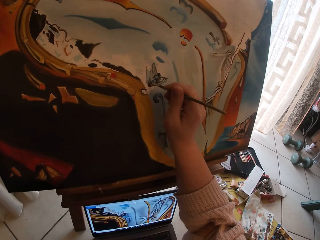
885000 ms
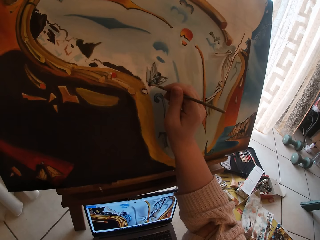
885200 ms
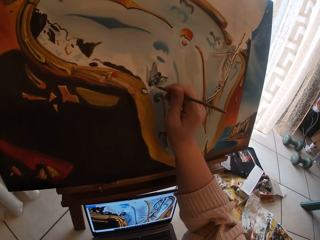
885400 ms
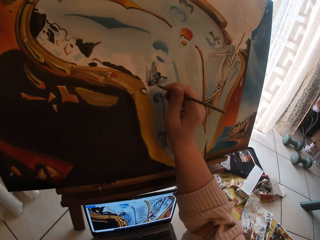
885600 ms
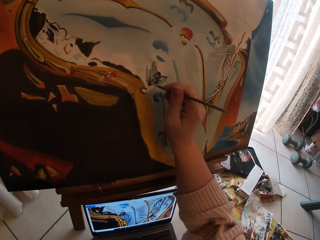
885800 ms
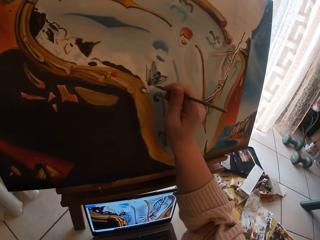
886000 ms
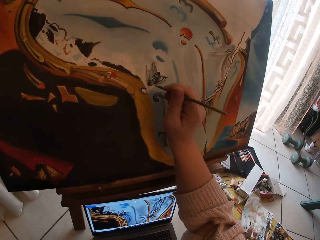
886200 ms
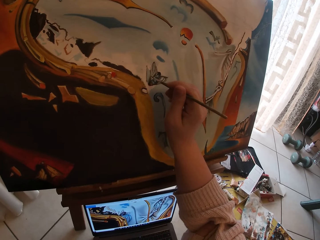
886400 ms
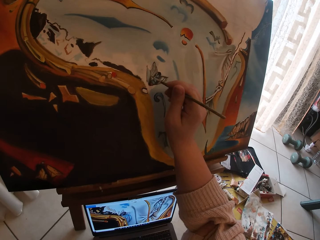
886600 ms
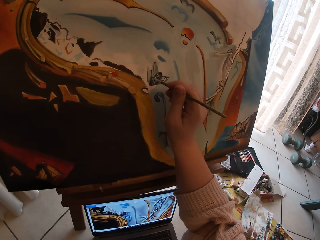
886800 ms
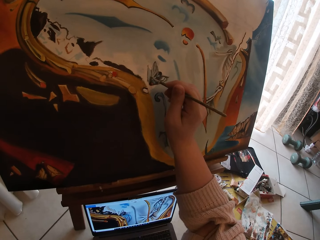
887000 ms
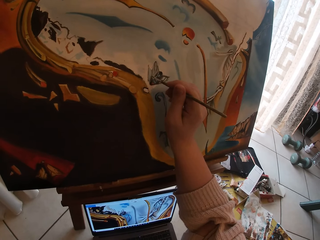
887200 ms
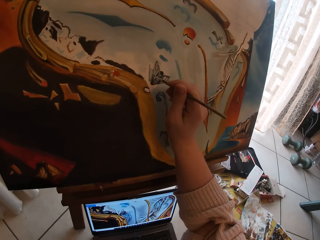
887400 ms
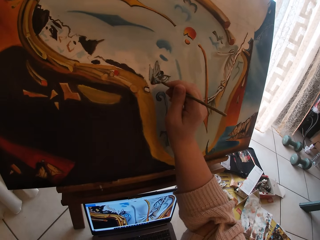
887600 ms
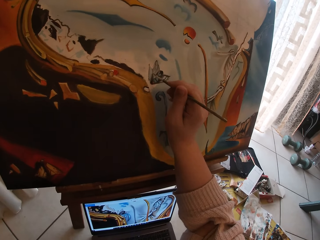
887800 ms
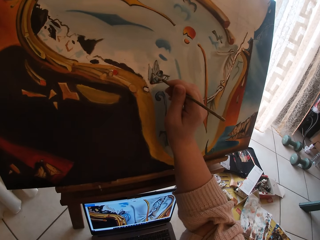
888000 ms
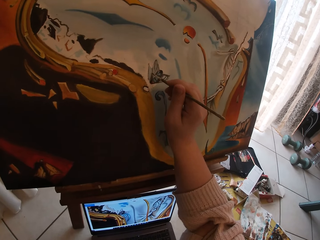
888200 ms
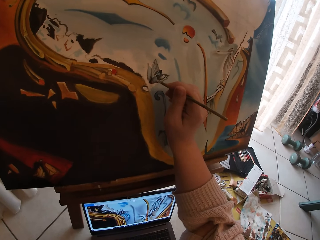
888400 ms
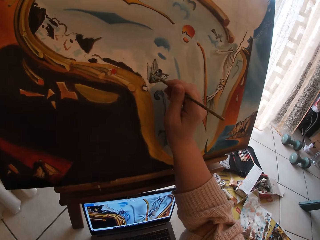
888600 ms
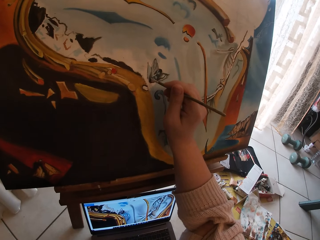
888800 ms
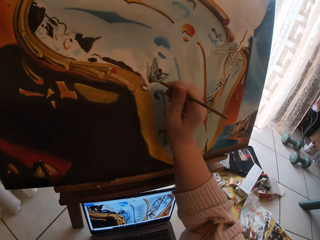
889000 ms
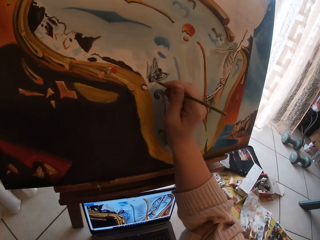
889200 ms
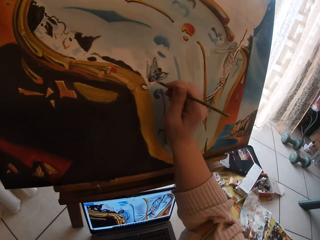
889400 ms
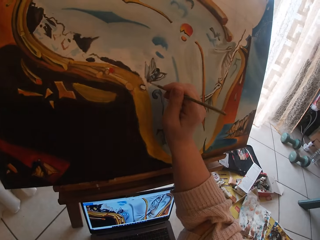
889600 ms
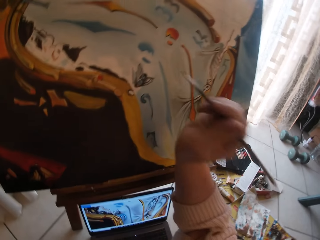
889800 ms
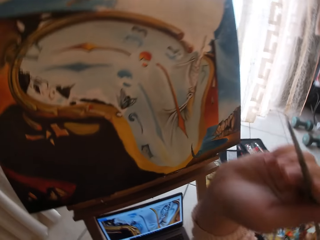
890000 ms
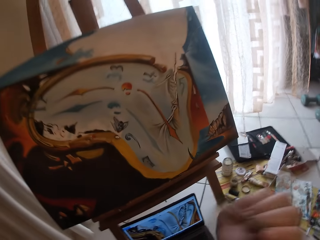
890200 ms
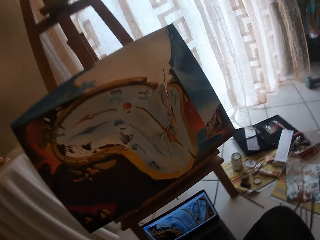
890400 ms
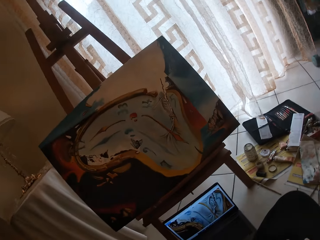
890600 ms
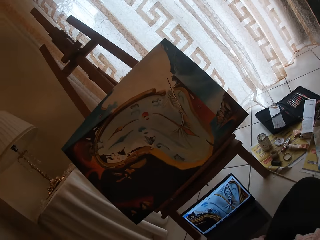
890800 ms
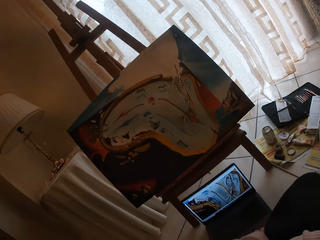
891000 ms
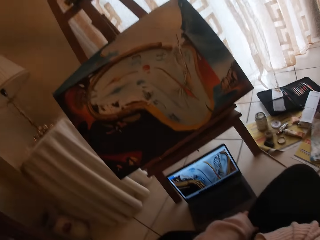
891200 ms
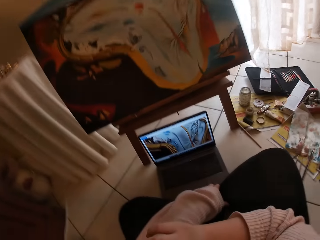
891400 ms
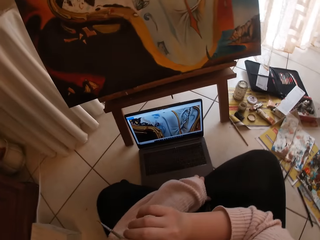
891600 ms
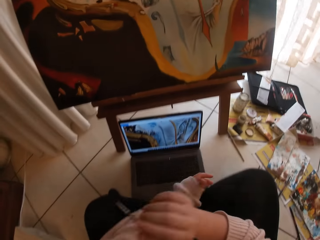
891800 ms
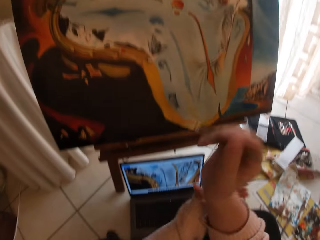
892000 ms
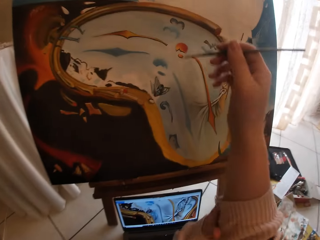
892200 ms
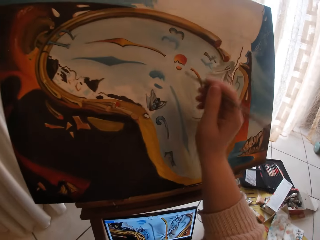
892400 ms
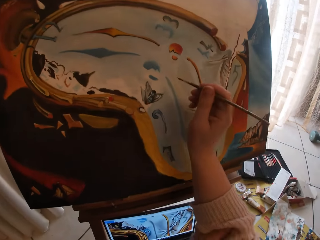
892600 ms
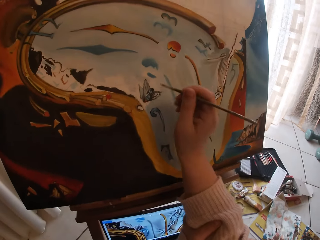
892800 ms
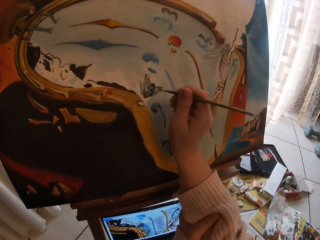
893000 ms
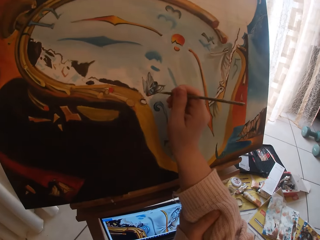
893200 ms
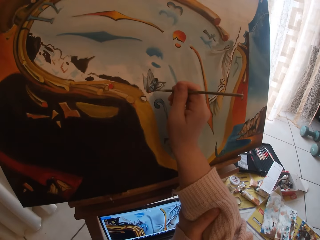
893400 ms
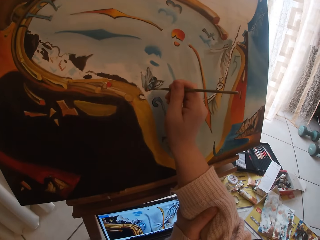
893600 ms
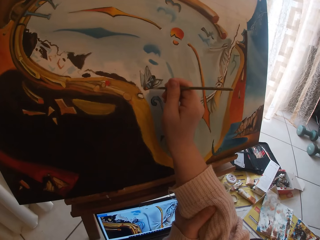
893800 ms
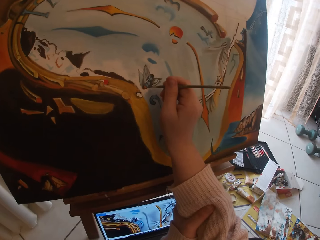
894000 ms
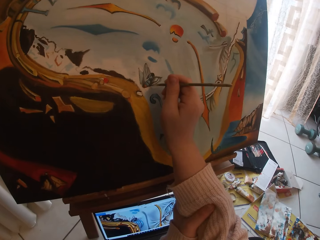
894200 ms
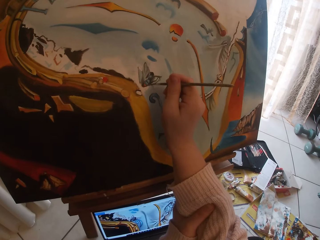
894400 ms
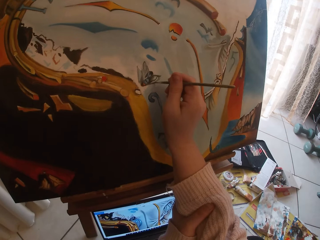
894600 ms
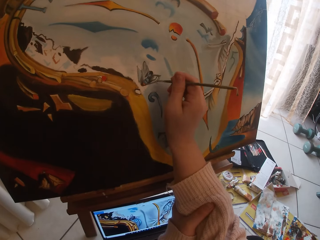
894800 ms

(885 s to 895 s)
The camera wearer draws on the drawing board.

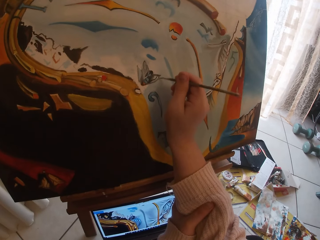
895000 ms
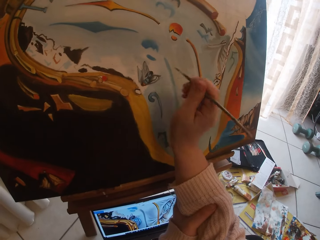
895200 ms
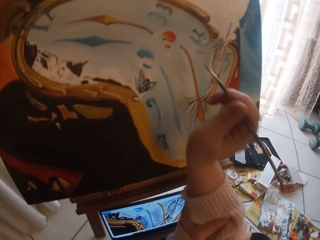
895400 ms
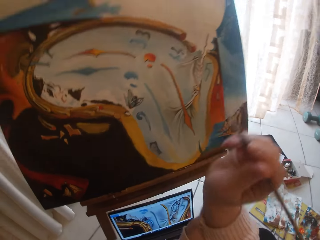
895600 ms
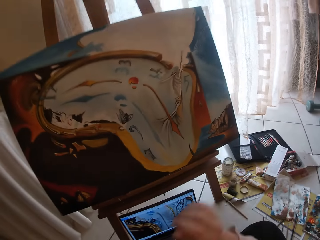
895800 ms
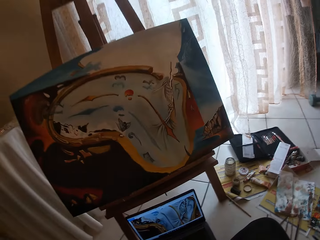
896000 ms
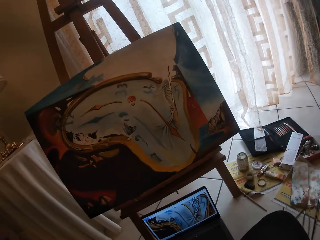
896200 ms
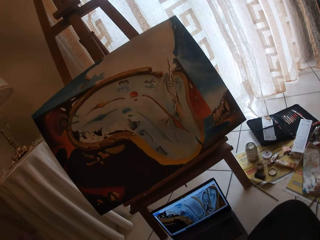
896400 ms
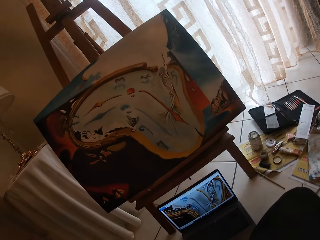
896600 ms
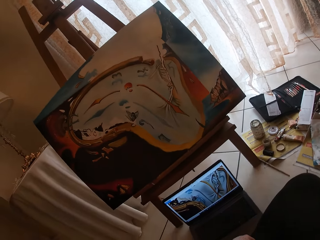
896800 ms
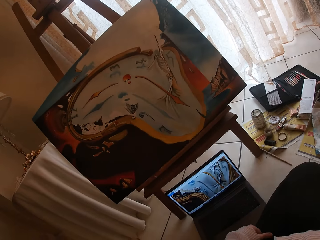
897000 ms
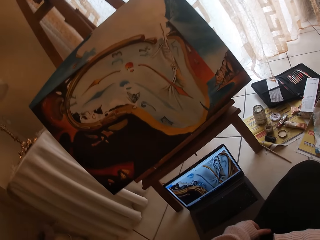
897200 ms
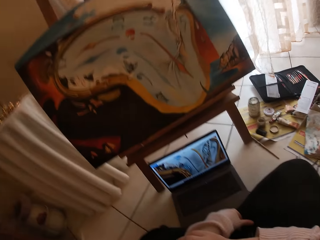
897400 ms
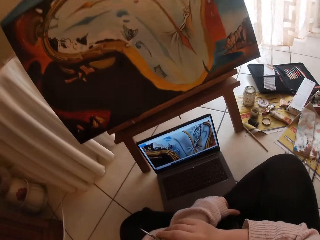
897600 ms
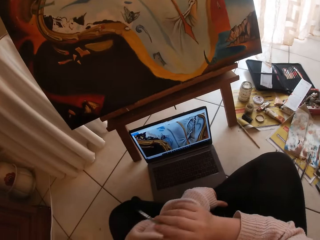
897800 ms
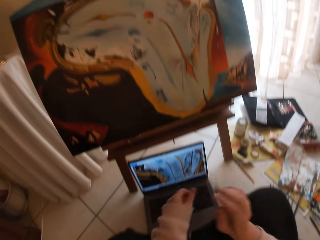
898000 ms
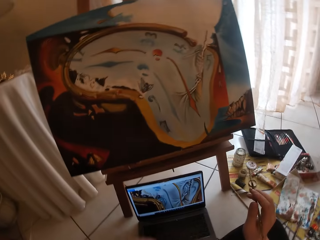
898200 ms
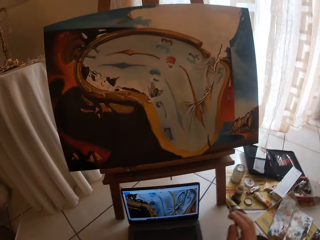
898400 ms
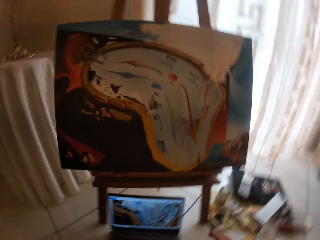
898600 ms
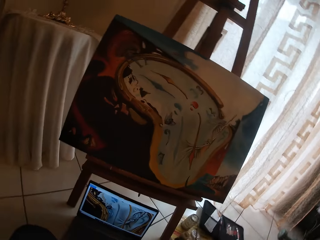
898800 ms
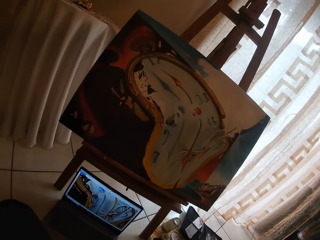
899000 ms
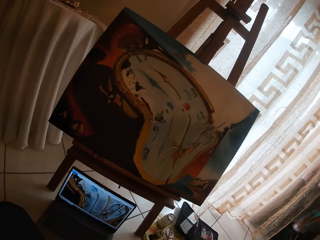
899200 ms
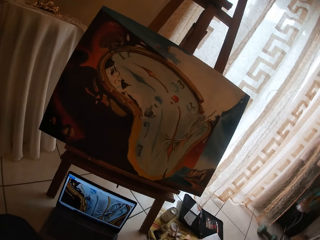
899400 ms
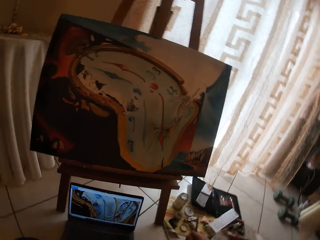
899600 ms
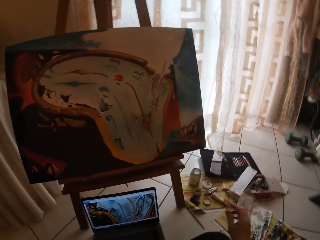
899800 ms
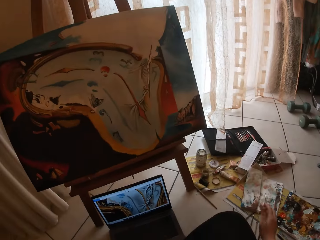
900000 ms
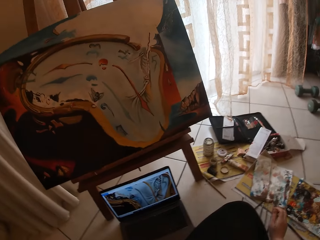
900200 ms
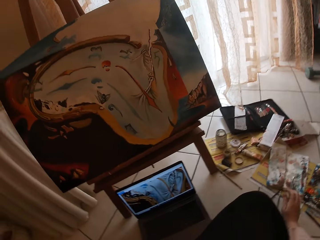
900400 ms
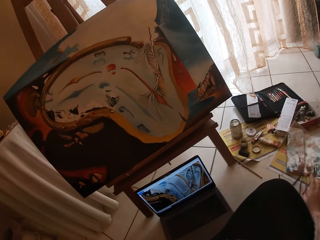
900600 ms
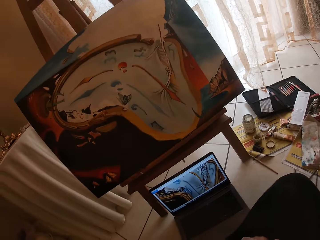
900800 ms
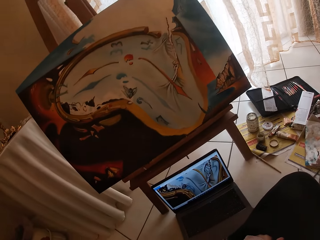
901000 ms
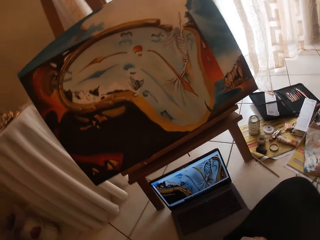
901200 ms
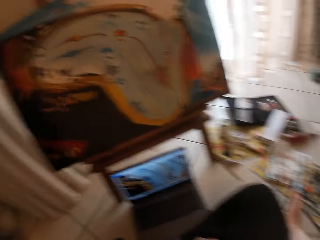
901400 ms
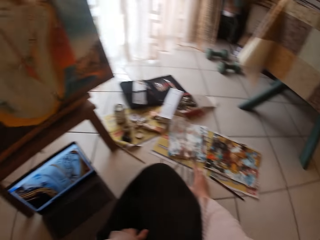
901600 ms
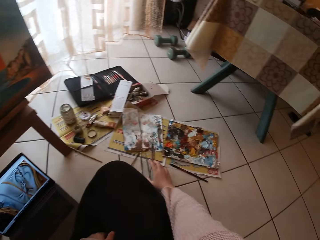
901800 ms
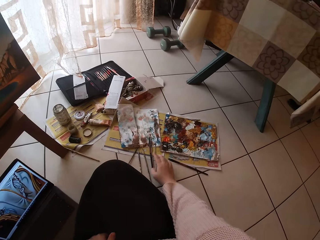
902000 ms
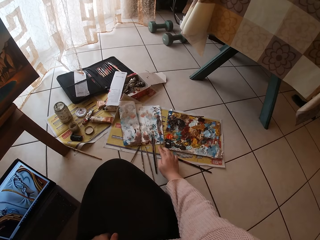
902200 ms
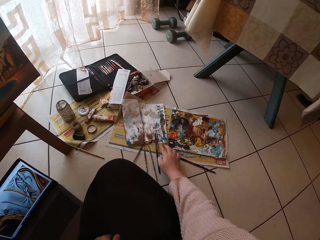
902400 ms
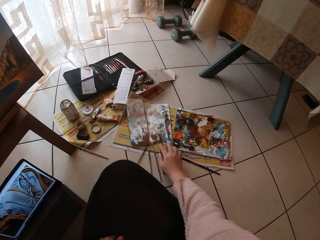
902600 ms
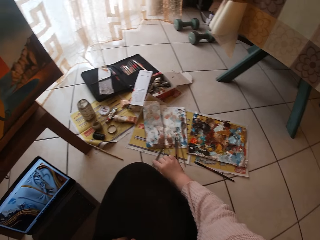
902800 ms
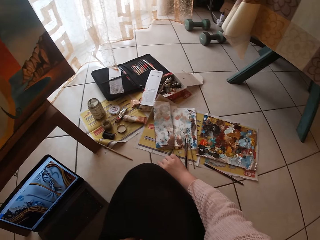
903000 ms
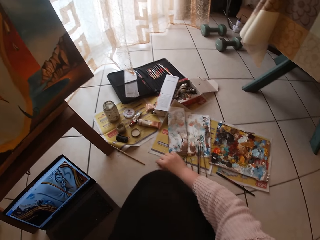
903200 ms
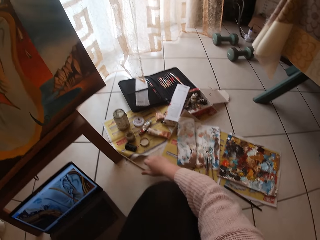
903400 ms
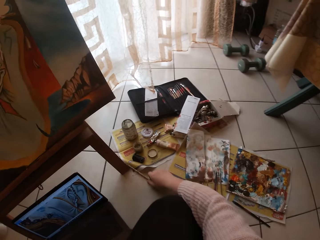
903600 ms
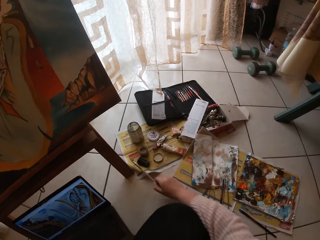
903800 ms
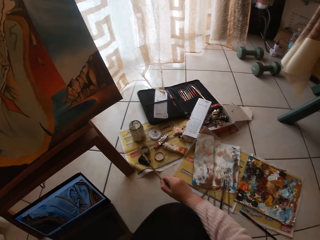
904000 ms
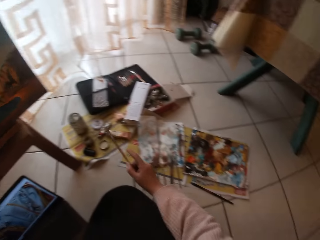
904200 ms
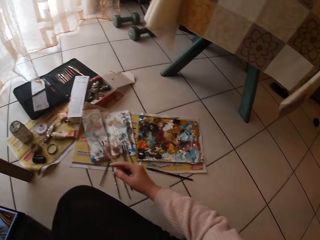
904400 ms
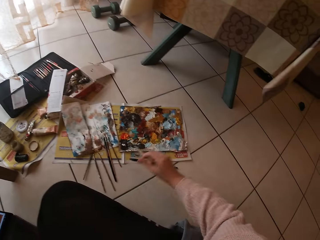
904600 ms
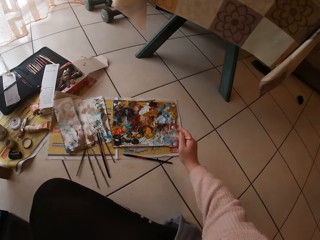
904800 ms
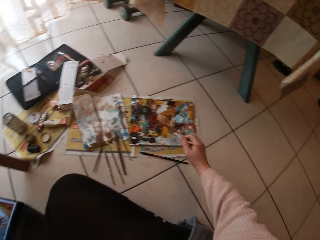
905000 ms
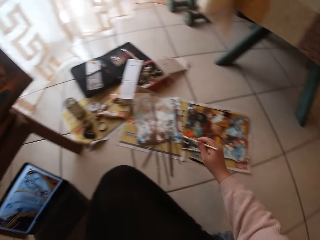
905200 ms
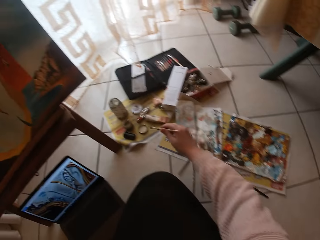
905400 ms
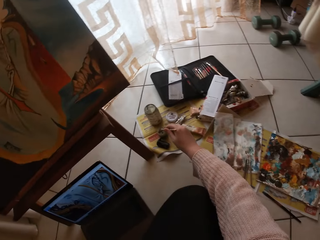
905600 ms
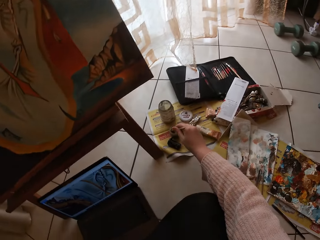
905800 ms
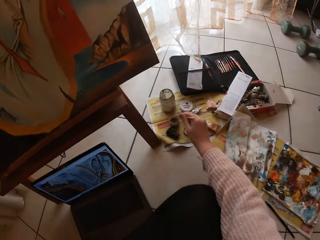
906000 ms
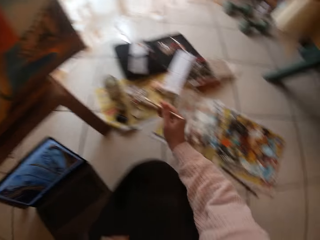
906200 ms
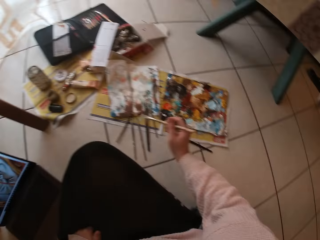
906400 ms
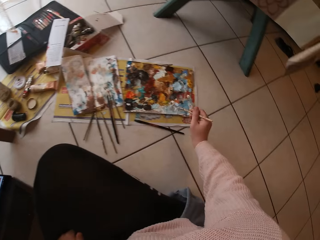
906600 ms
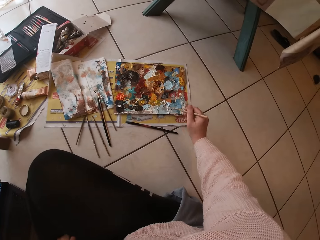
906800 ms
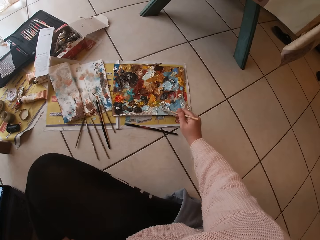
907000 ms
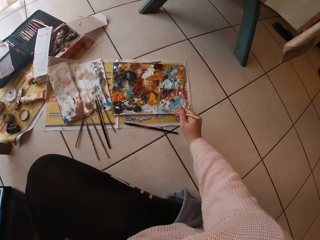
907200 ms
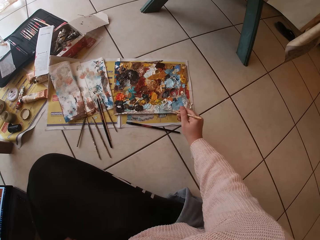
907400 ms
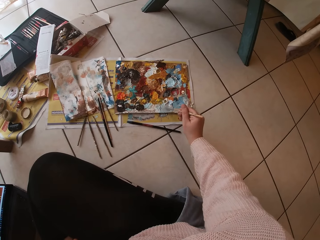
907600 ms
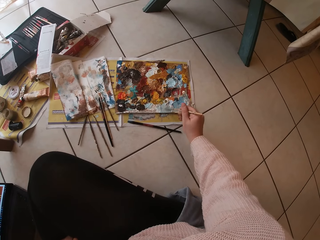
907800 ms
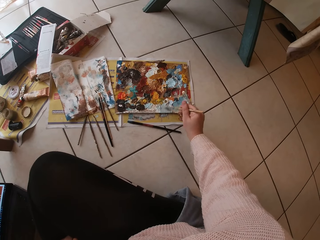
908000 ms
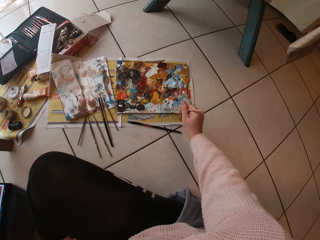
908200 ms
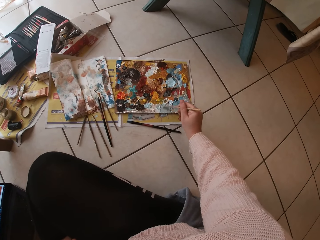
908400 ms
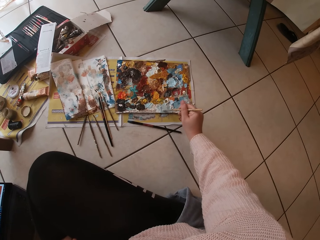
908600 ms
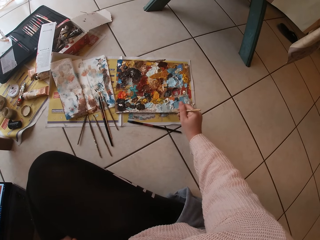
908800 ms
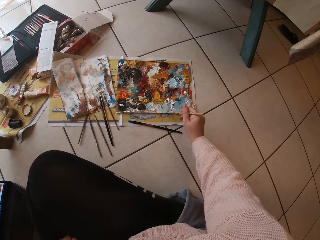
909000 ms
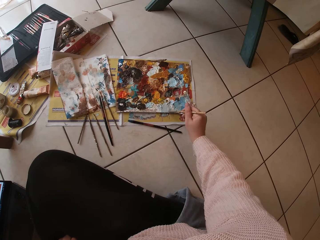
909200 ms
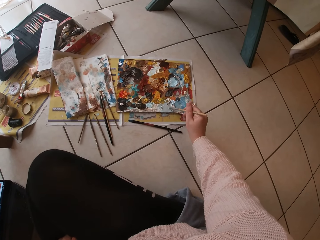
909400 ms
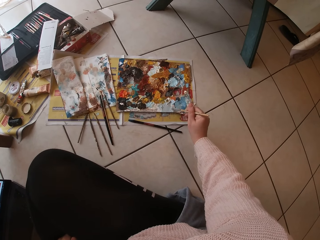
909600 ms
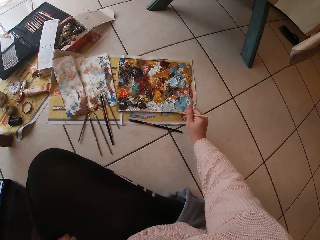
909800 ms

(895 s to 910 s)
The camera wearer looks at the drawing. They drop the brush on the ground. They pick up another paint brush. They put the brush inside a liquid container. They swirl the brush on the palette. They take the paint on the paint palette.
